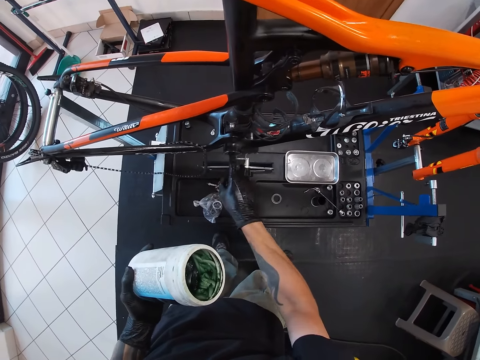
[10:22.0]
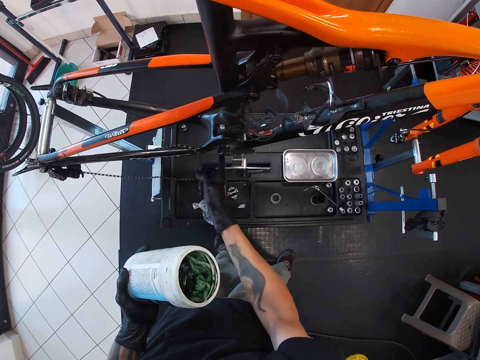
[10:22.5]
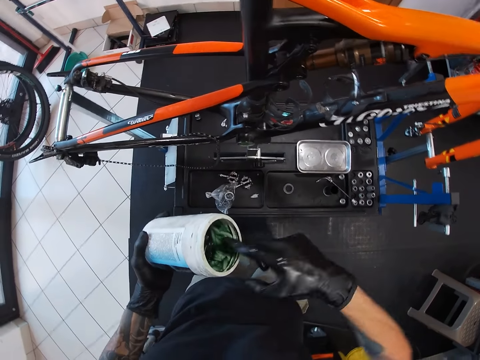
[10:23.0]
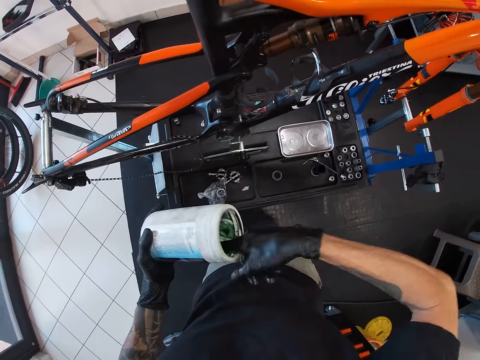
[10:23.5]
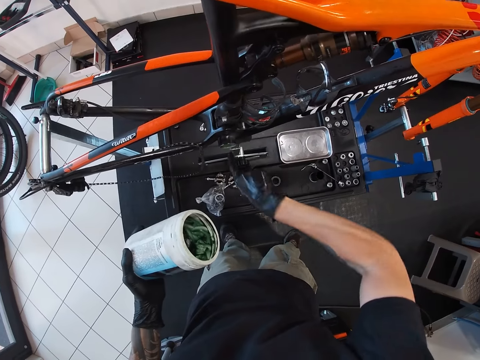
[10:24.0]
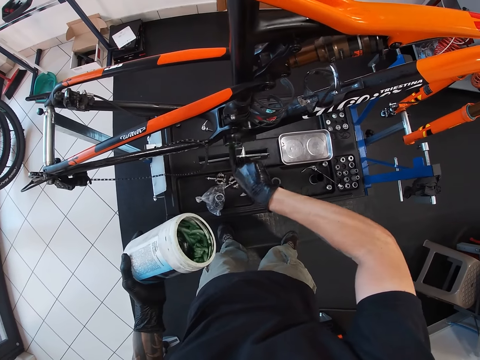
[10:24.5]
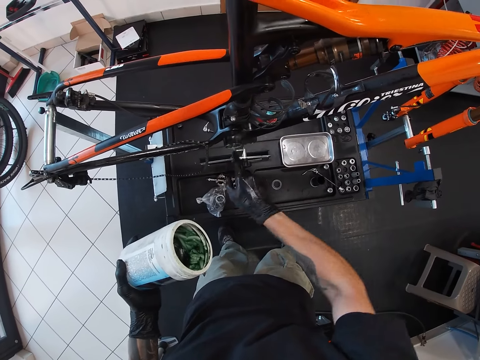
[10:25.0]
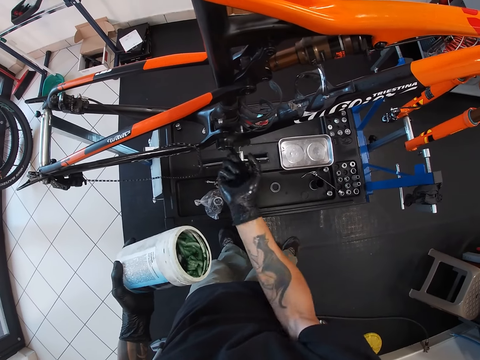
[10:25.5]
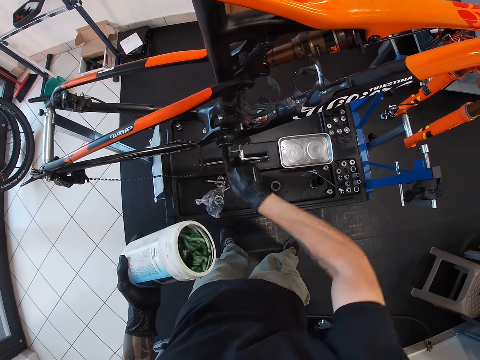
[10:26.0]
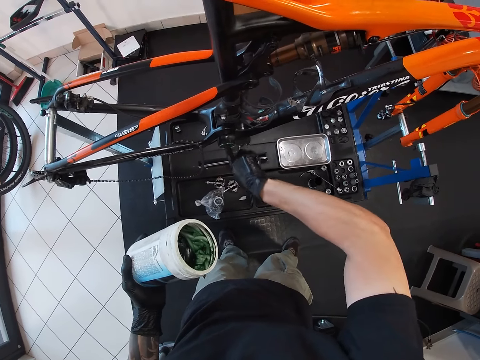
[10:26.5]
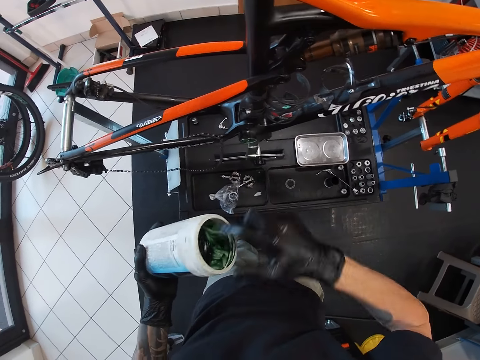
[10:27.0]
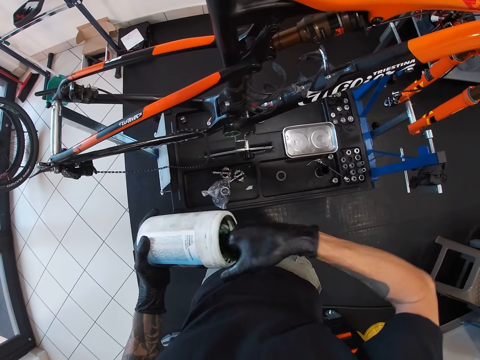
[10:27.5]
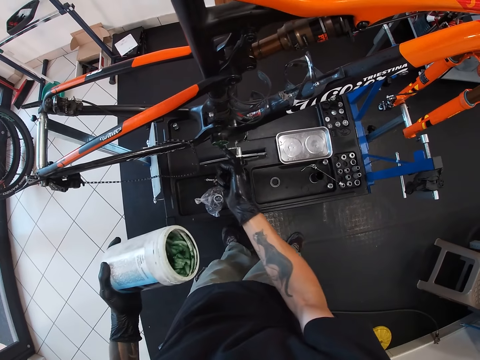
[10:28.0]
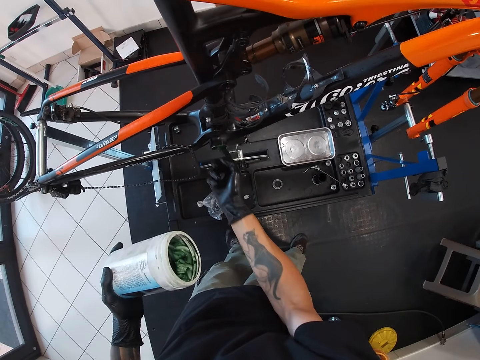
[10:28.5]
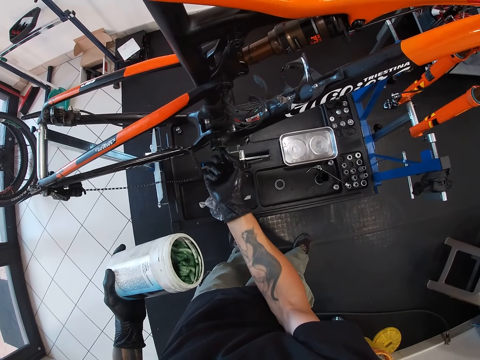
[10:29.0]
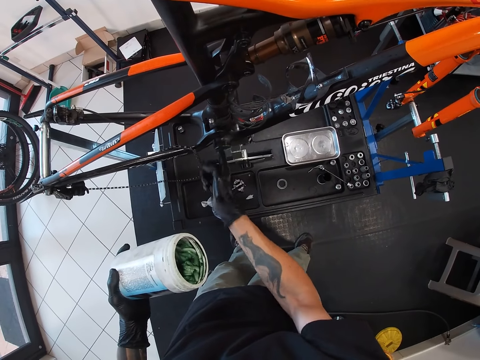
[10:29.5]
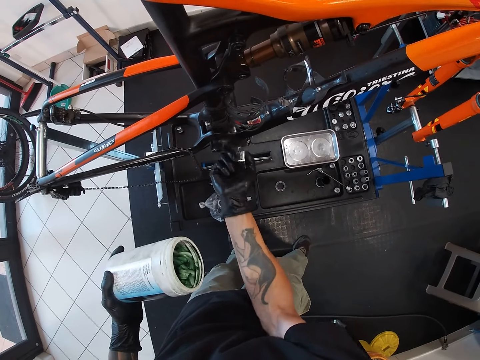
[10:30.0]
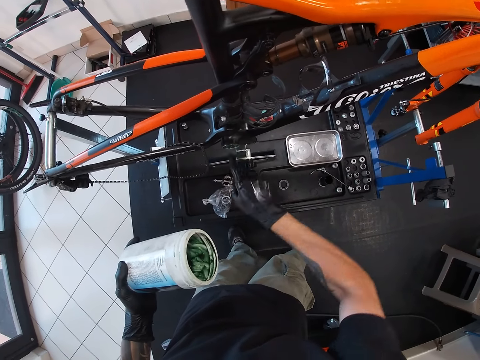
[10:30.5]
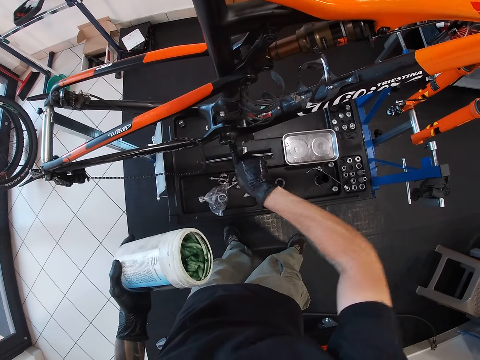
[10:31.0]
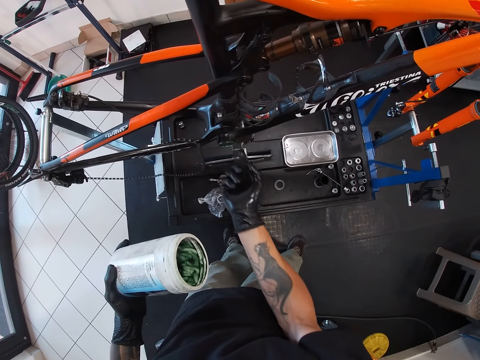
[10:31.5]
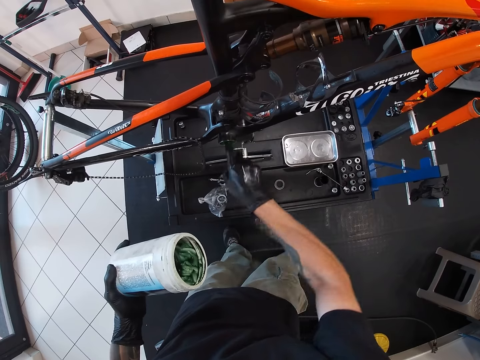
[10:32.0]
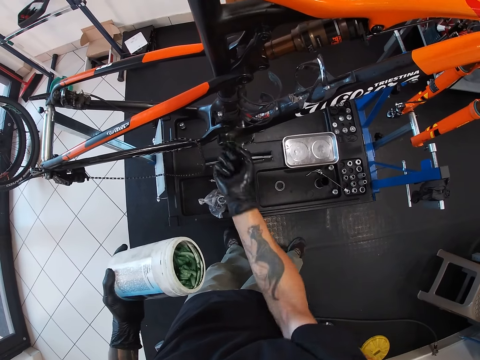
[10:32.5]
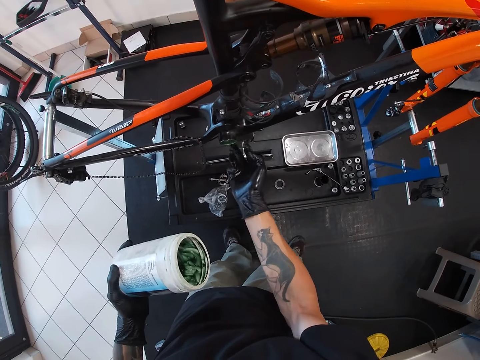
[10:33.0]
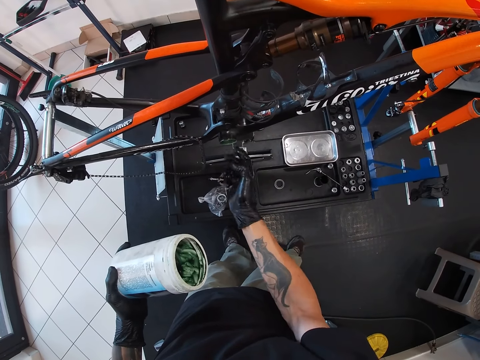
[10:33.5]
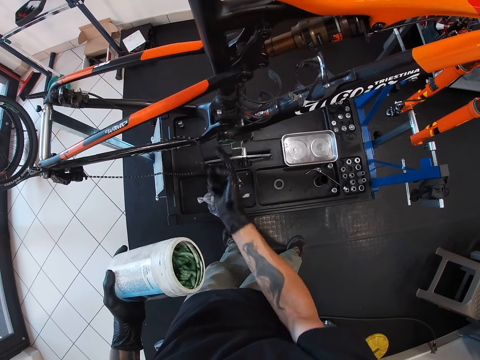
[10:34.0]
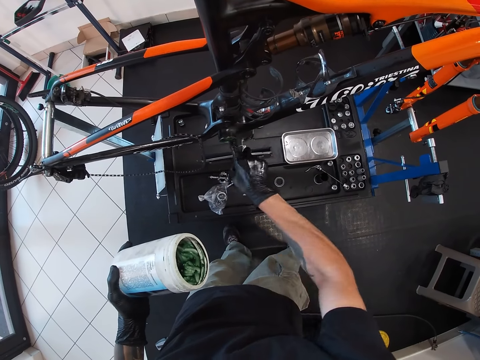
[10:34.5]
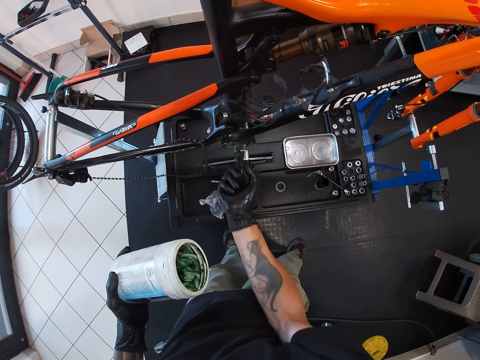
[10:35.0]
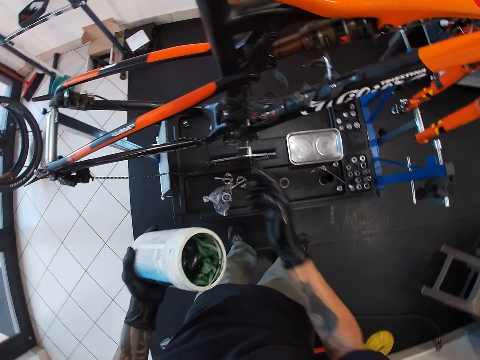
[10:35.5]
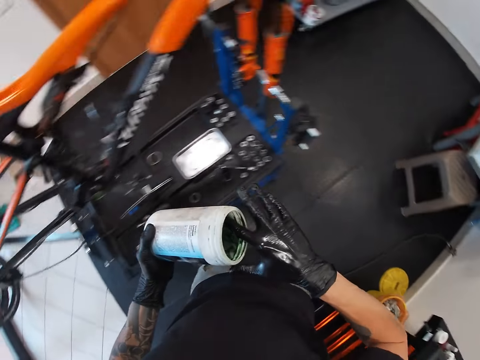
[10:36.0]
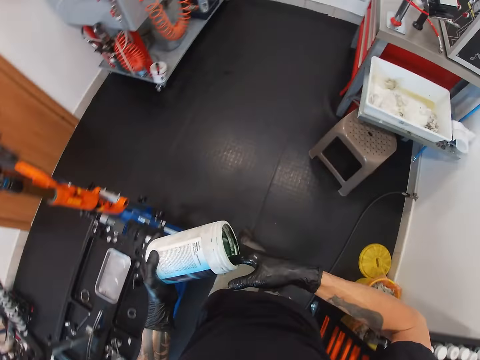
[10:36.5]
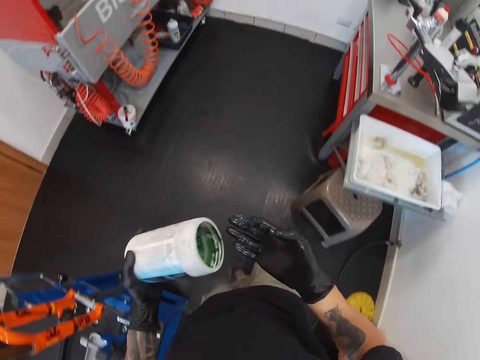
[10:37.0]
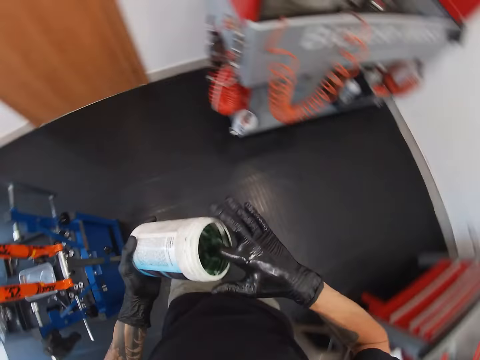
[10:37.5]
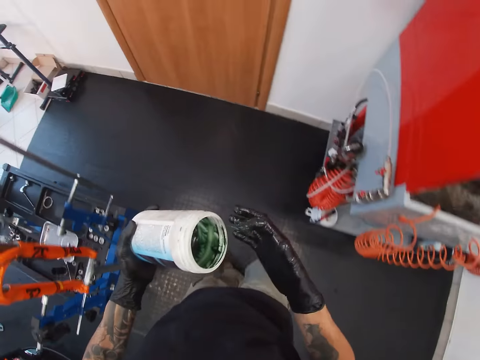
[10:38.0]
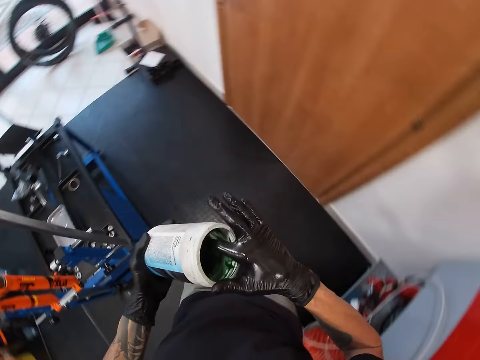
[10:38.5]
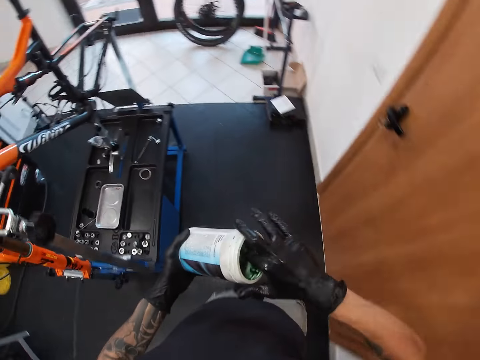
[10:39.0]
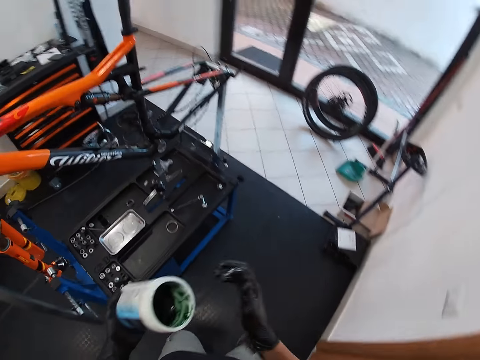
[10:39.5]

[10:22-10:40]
The camera wearer scoops the grease from the plastic container with his right hand. He applies the grease from the plastic container to the bicycle with his right hand. He scoops the grease from the plastic container with his right hand. He applies the grease from the plastic container to the bicycle with his right hand. He scoops the grease from the plastic container with his right hand.

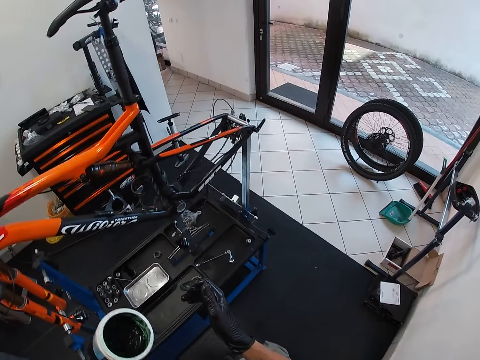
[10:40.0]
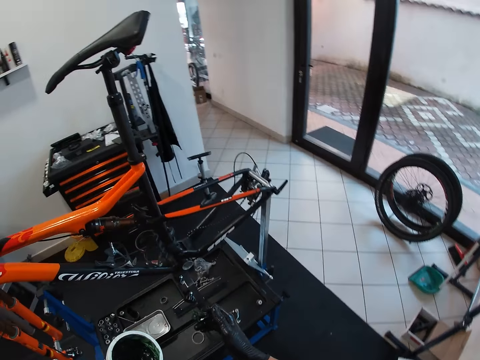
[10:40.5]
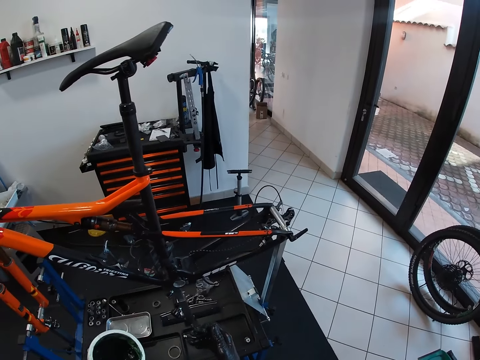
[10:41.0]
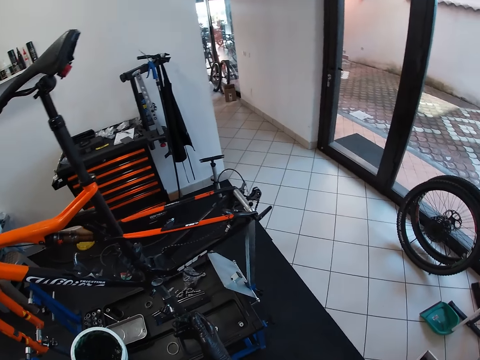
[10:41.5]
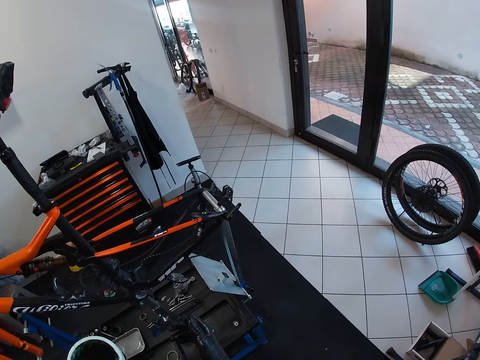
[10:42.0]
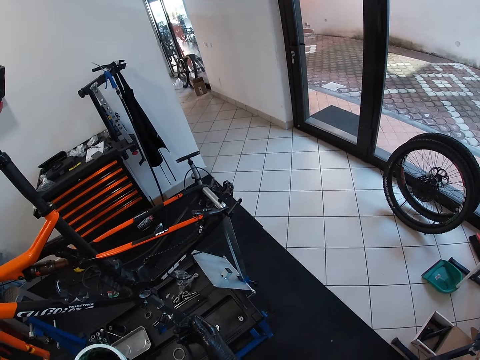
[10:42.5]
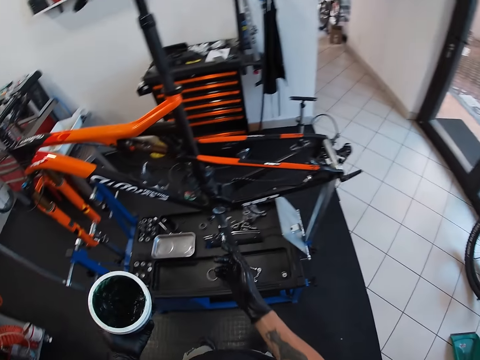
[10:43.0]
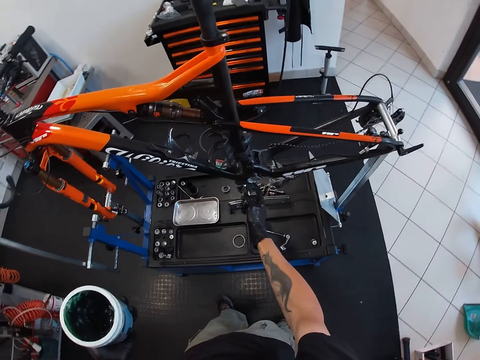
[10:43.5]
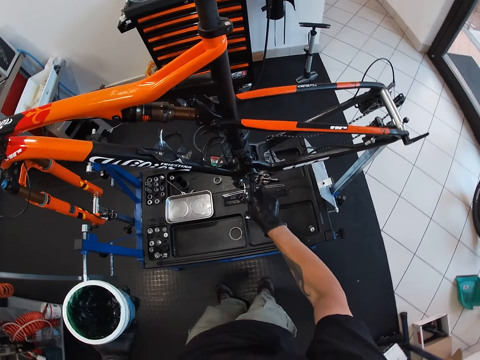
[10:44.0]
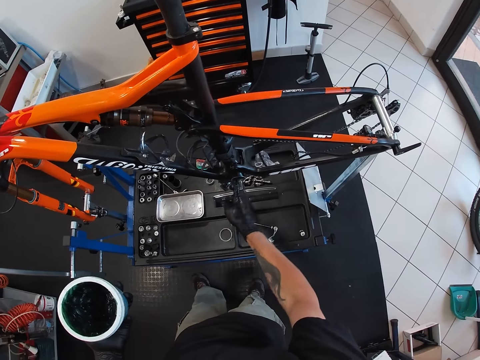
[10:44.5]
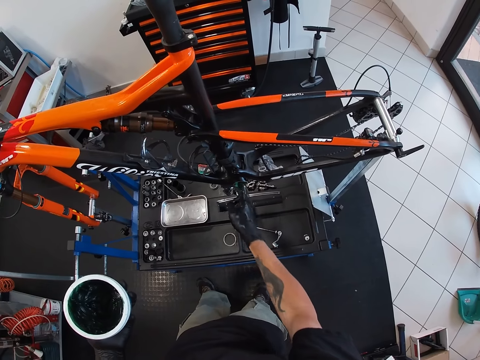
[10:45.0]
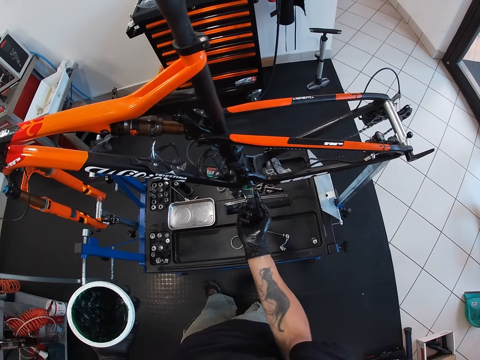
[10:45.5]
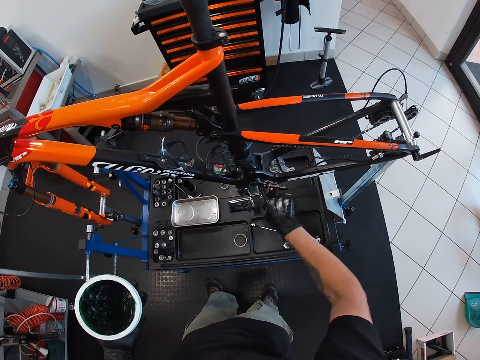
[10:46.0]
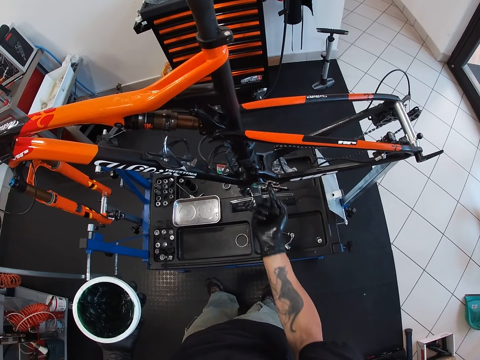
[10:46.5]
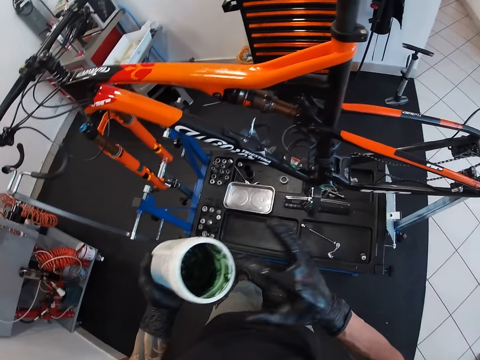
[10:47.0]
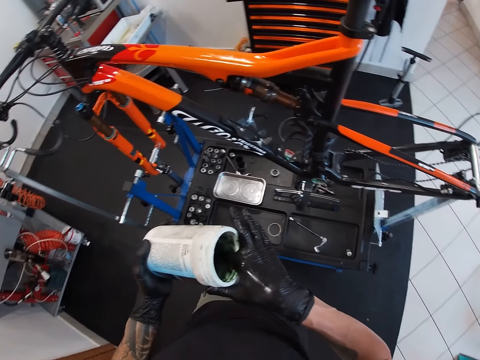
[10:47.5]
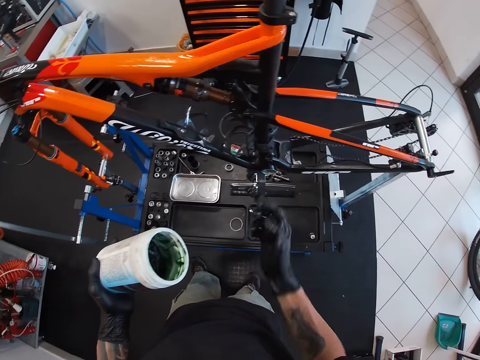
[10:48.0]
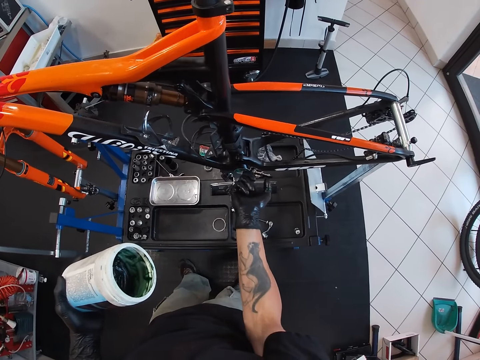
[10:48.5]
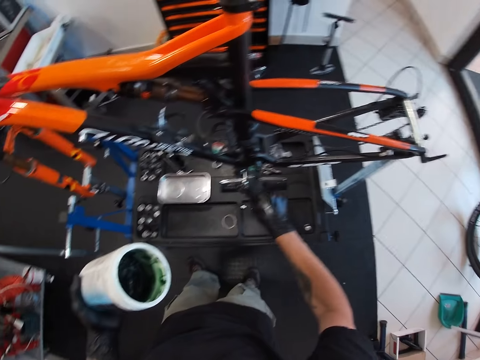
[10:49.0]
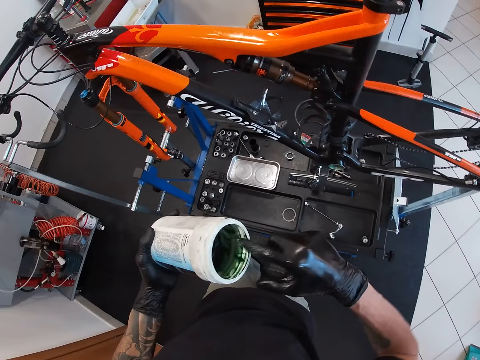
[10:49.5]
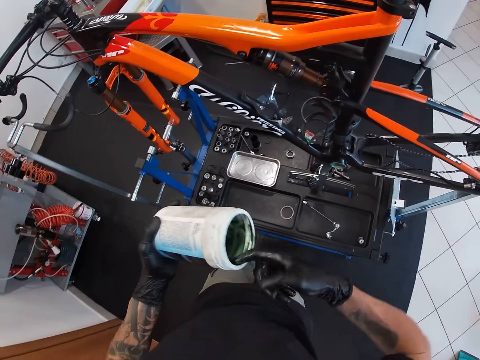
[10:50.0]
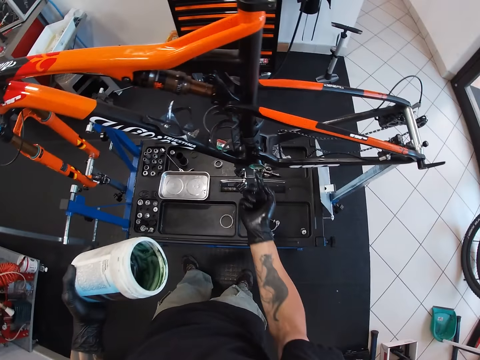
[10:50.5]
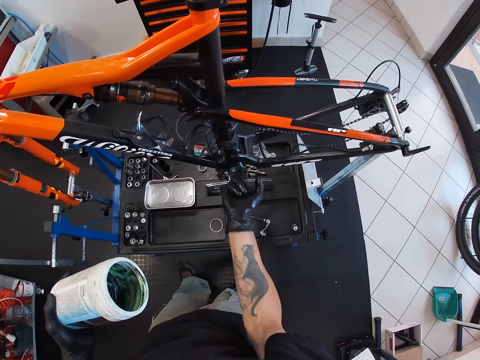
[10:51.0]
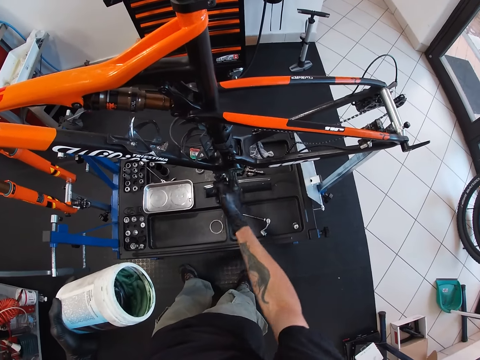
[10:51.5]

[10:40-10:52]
The camera wearer applies the grease from the plastic container to the bicycle with his right hand. He scoops the grease from the plastic container with his right hand. He applies the grease from the plastic container to the bicycle with his right hand. He scoops the grease from the plastic container with his right hand. He applies the grease from the plastic container to the bicycle with his right hand.
